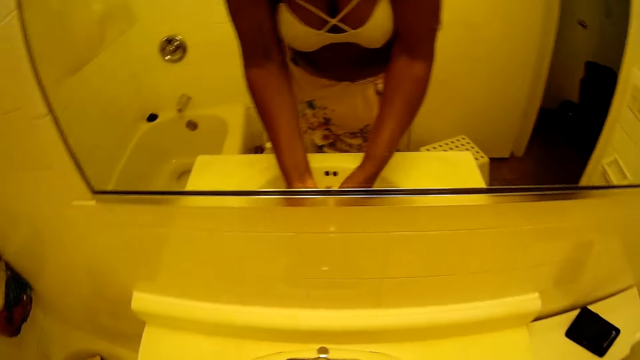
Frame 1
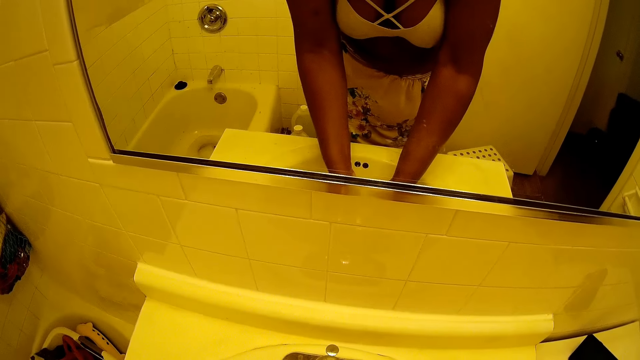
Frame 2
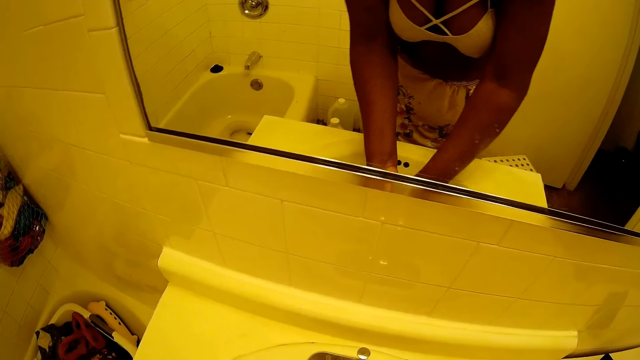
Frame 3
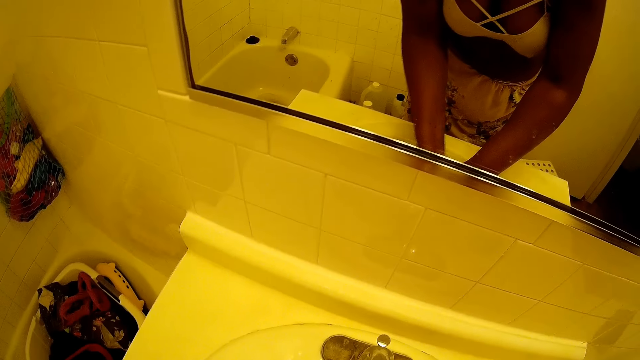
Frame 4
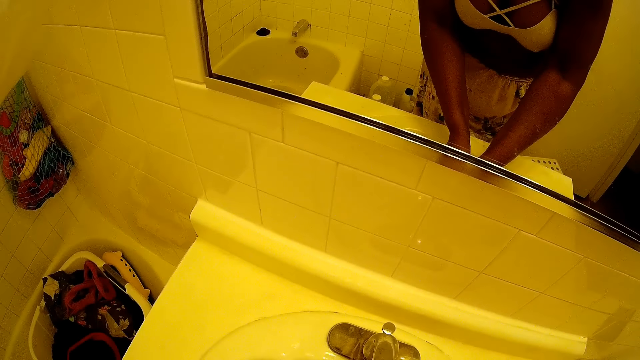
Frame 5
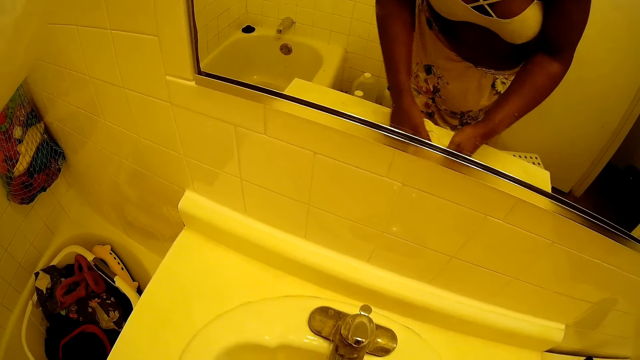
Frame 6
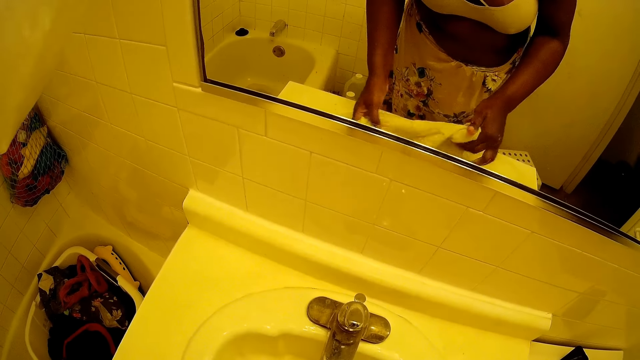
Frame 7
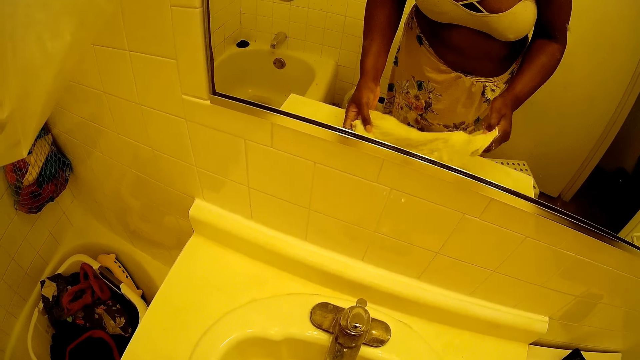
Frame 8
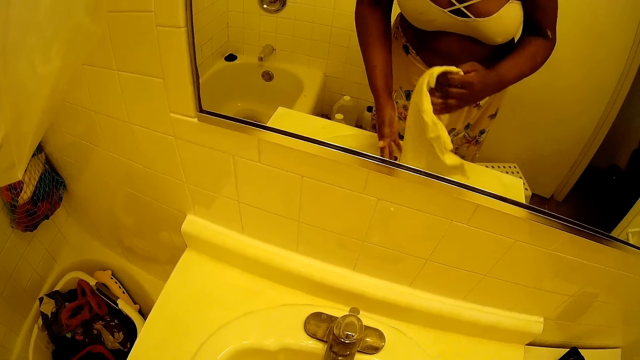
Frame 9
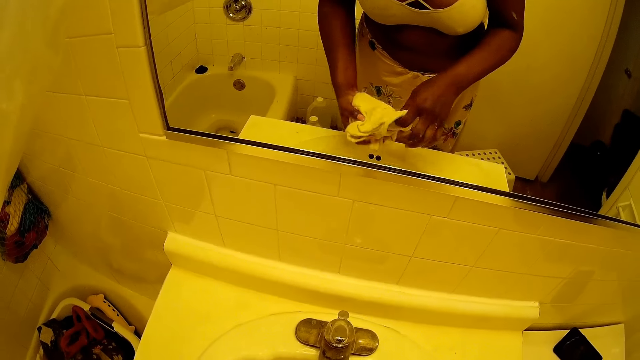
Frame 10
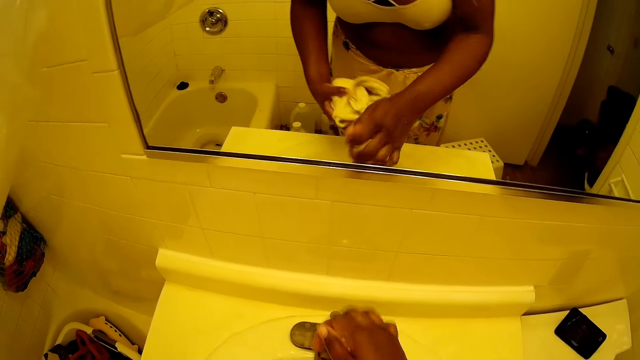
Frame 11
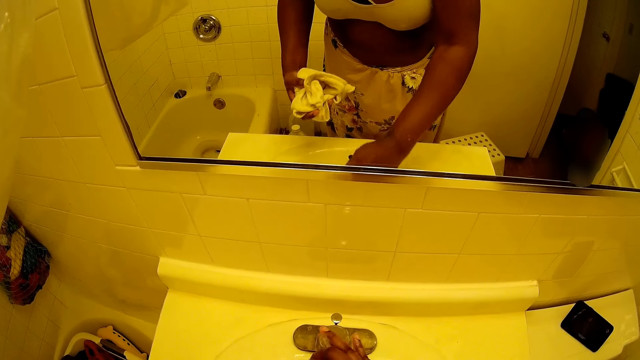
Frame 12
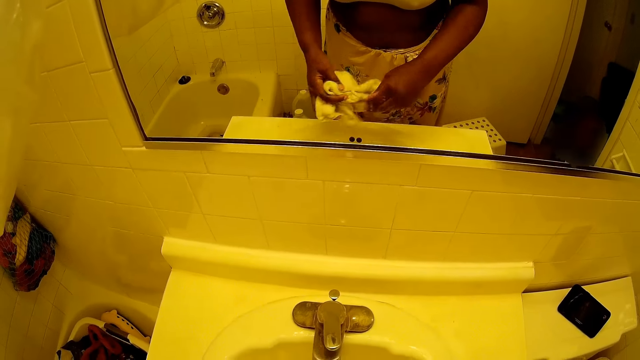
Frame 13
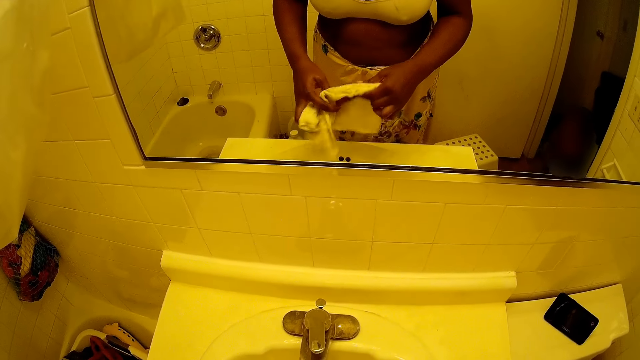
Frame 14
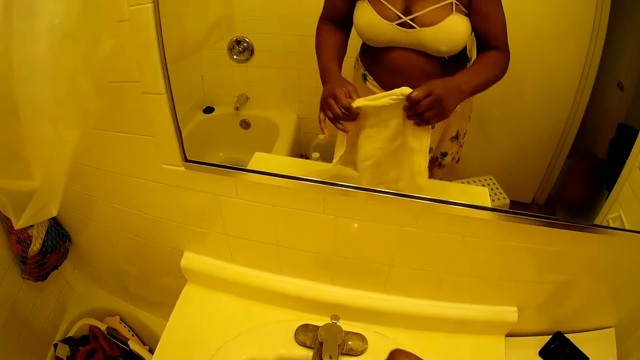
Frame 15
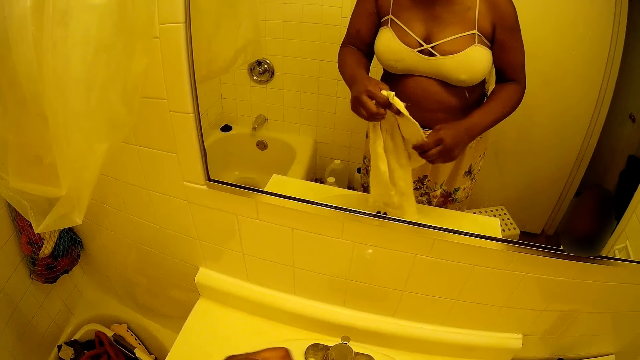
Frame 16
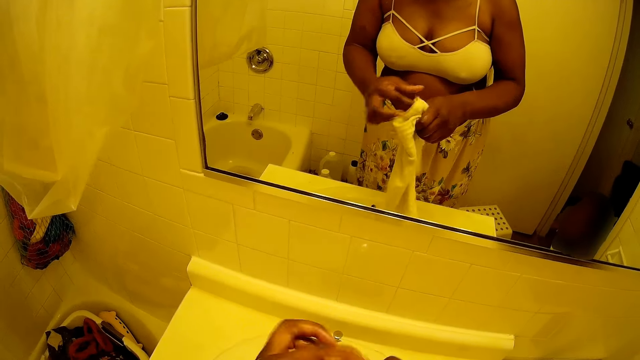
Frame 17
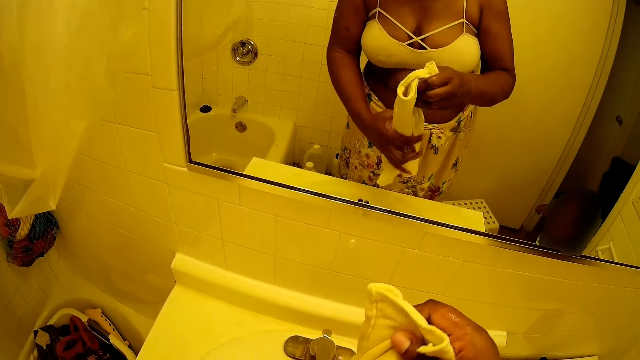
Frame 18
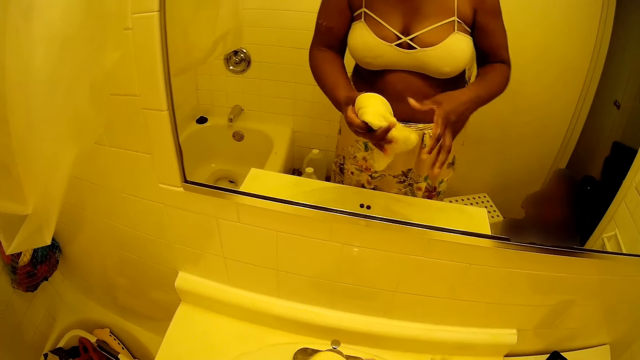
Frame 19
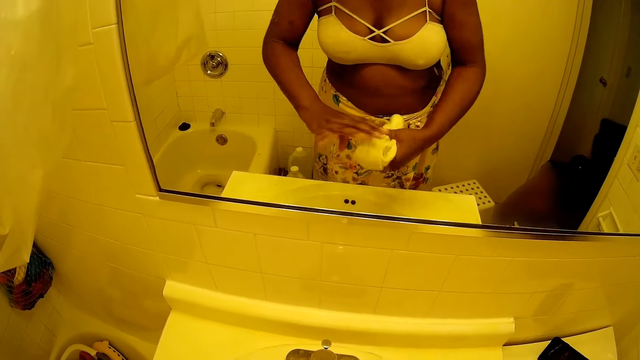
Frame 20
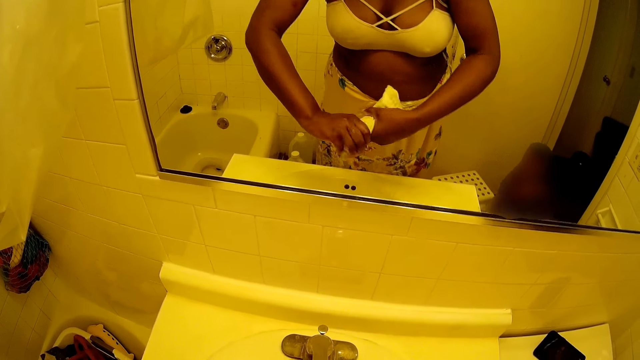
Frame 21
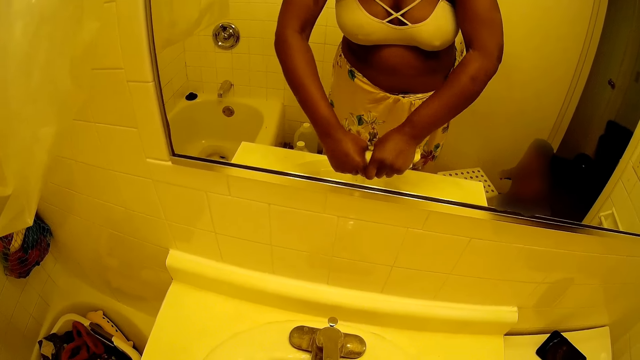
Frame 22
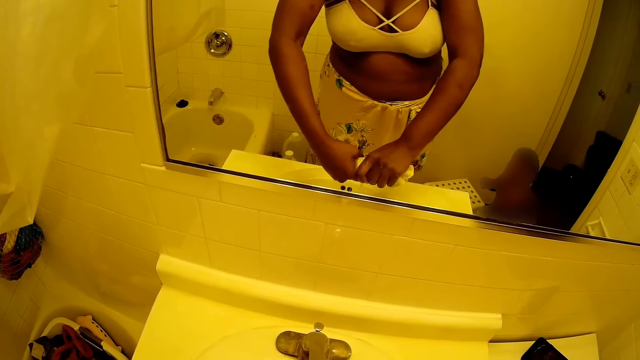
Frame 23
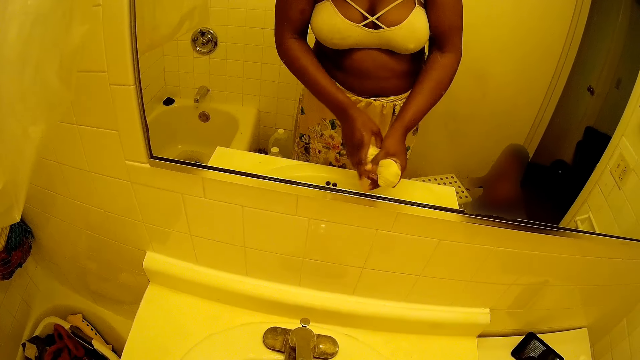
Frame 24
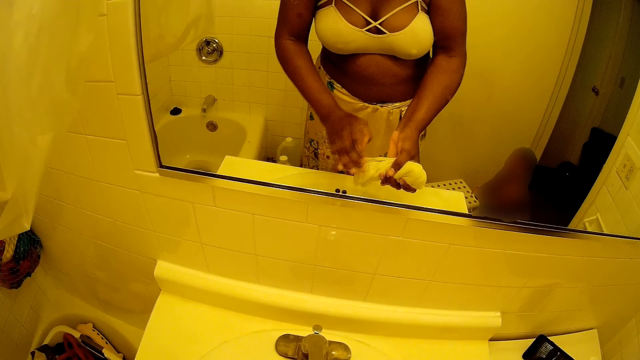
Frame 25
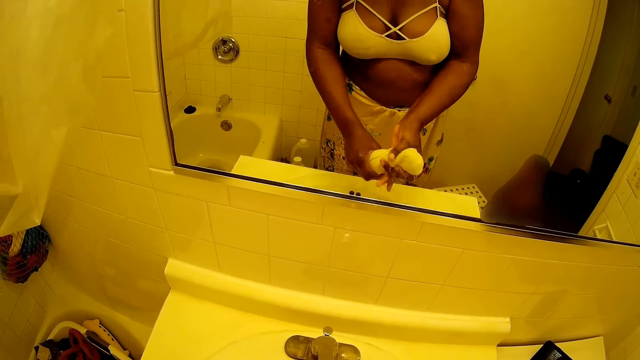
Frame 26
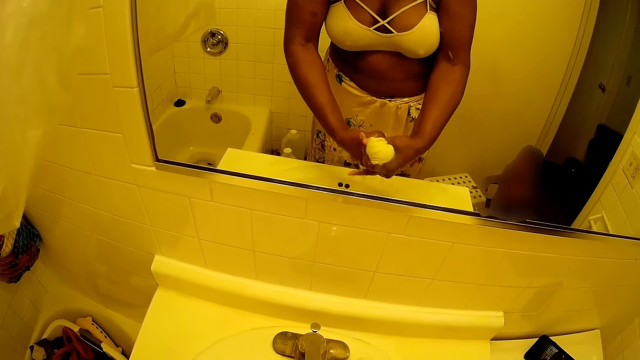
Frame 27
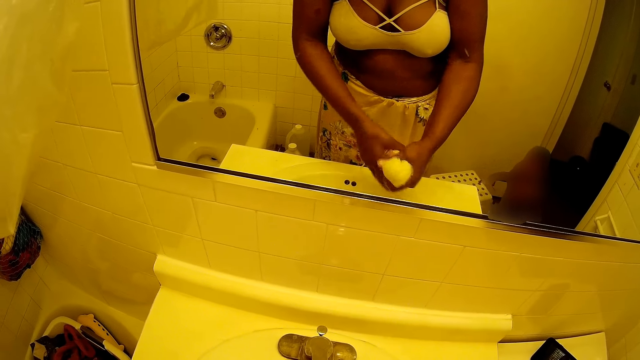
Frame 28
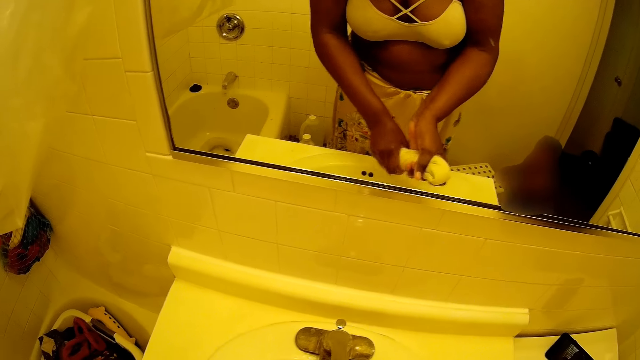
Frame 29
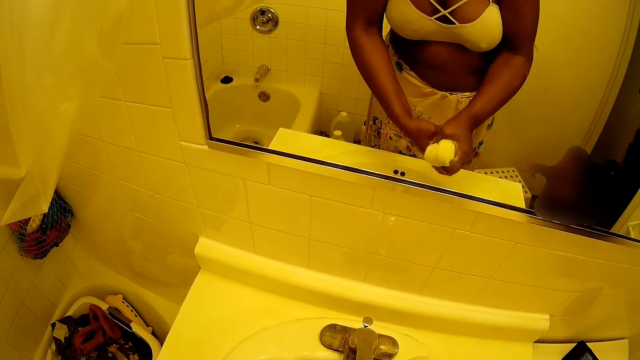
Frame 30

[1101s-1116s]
The camera wearer washes a towel or rag. She passes the rag to her left hand. She closes the sink tap with her right hand. She holds the rag with both hands and folds the towel. A baby walks into the toilet. The camera wearer squeezes the rag with both hands. She presses the towel.

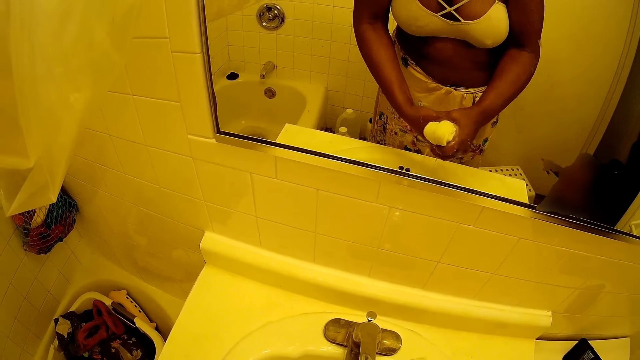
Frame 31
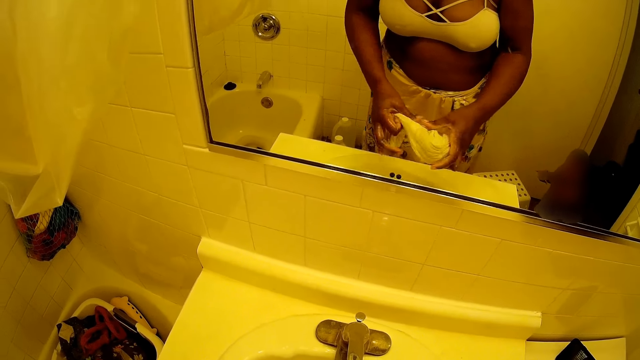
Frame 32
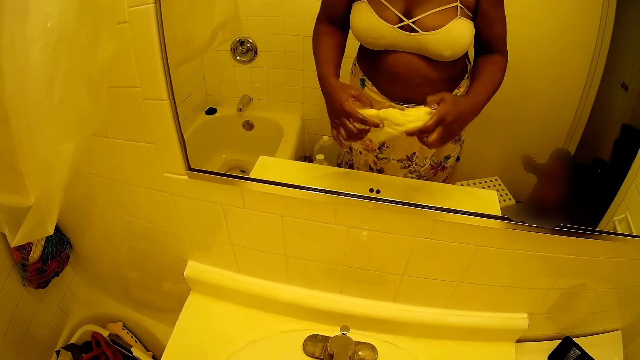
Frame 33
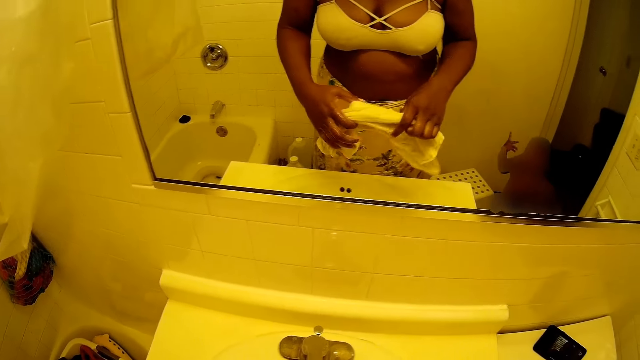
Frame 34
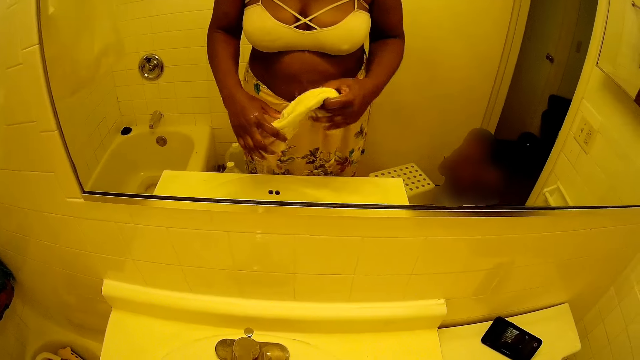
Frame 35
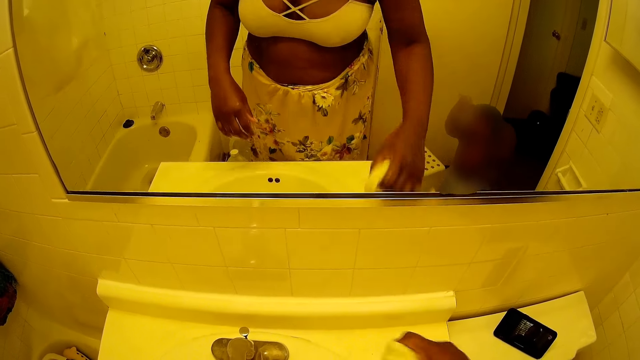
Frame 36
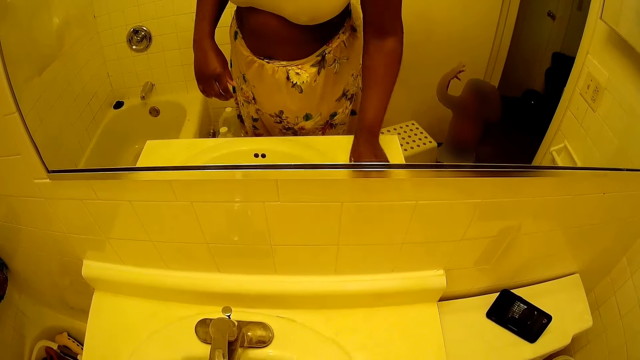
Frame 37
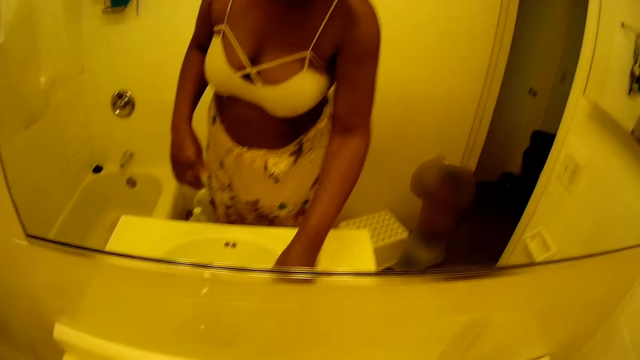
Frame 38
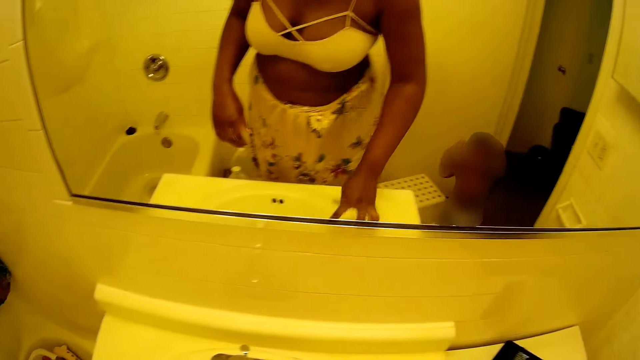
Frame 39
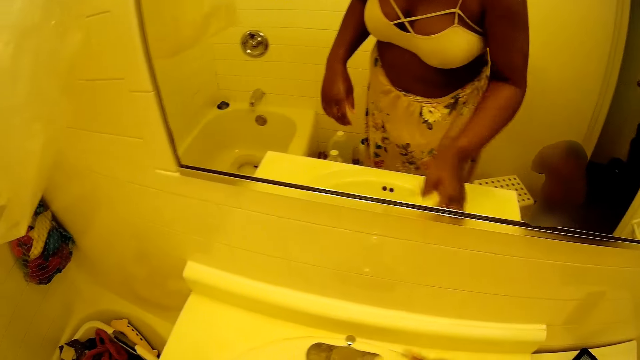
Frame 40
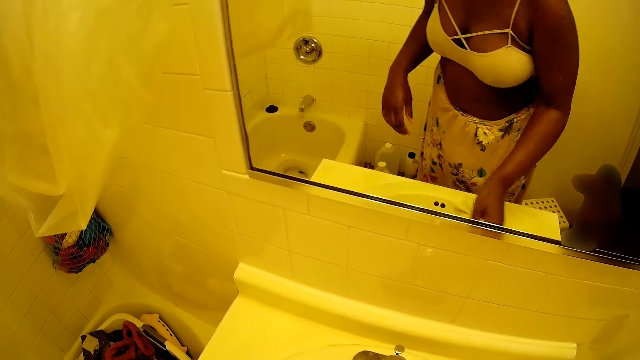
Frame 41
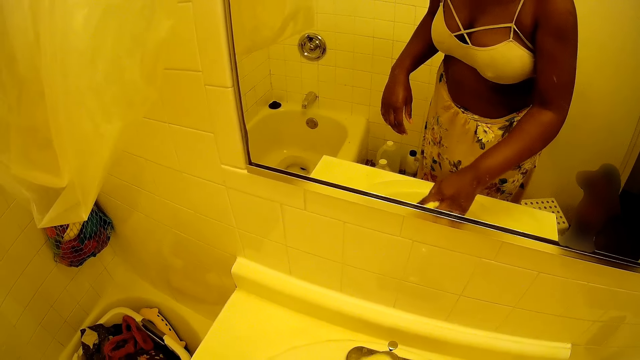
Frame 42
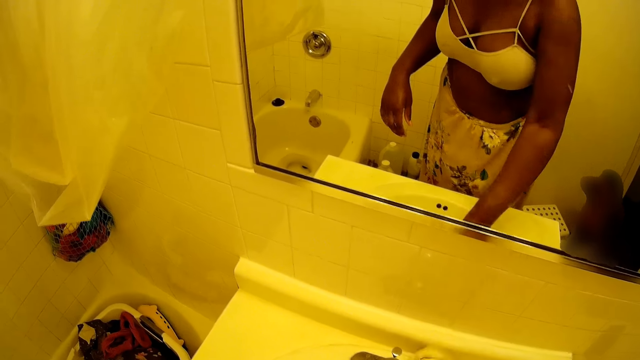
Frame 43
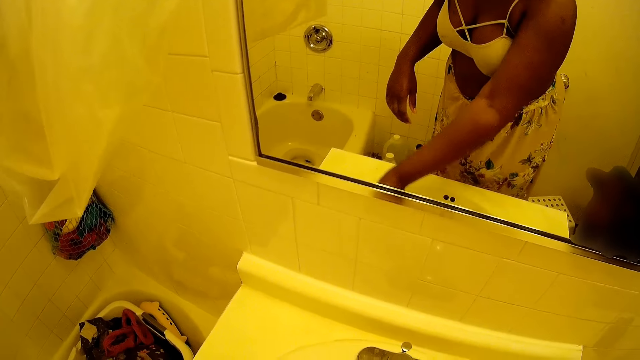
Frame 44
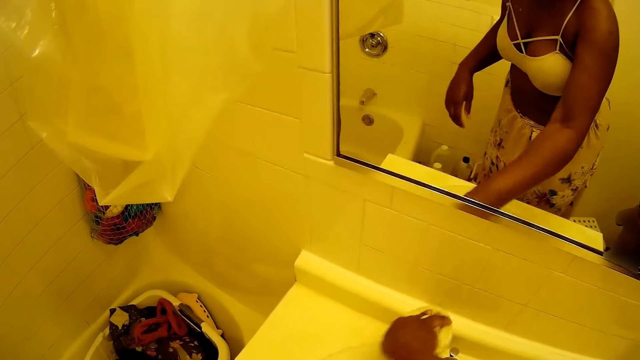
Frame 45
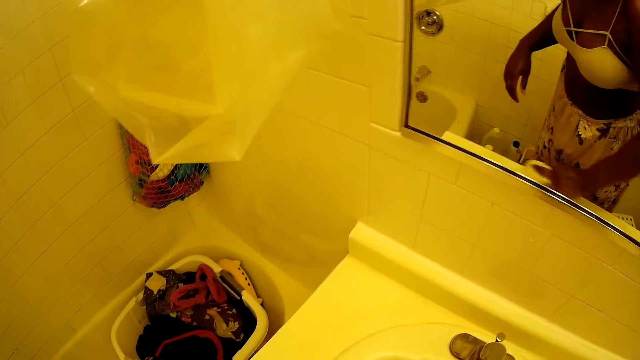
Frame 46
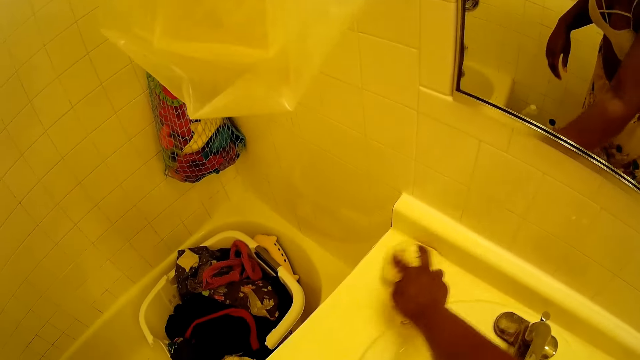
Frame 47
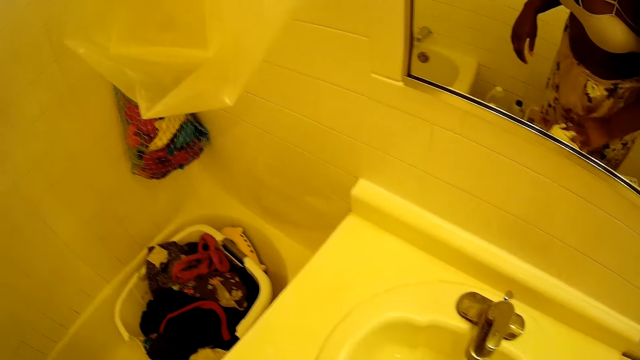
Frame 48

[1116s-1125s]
The camera wearer unfolds a towel. She cleans the hand wash sink with a rag in her right hand. She wipes the sink counter with the towel. The baby touches his head with both hands. The camera wearer wipes the sink counter with the towel repeatedly.
